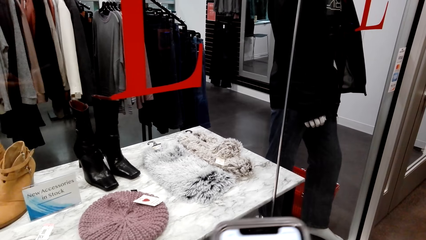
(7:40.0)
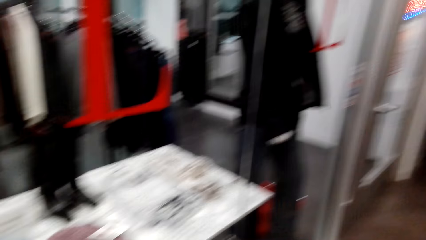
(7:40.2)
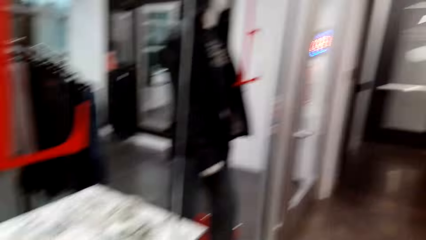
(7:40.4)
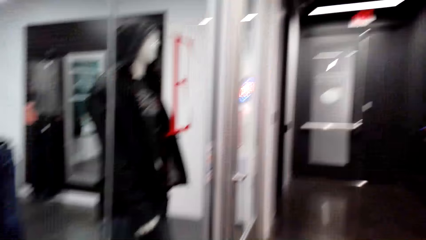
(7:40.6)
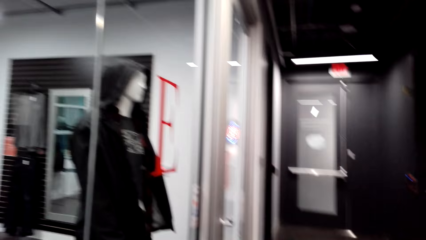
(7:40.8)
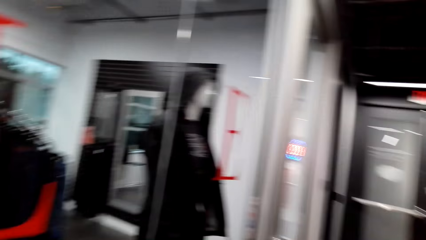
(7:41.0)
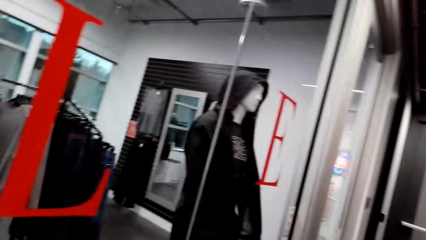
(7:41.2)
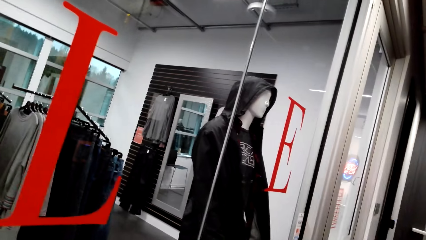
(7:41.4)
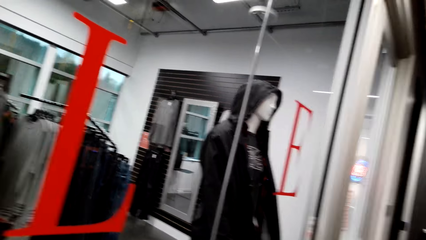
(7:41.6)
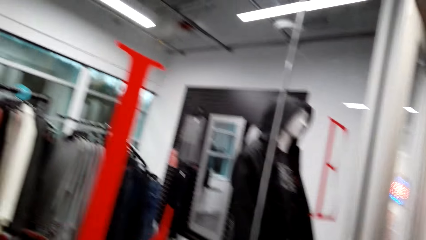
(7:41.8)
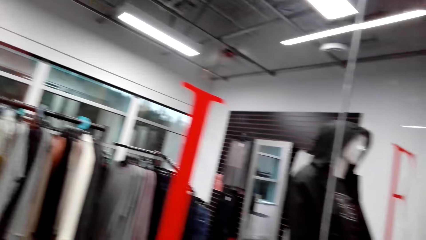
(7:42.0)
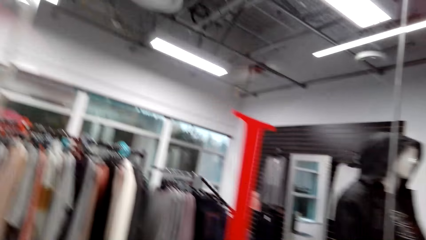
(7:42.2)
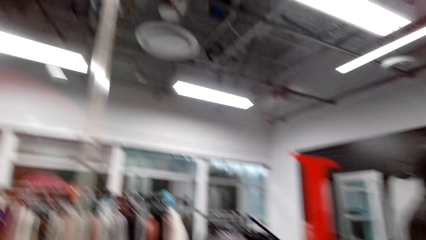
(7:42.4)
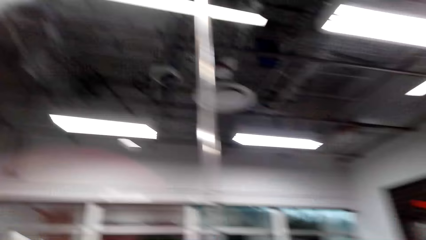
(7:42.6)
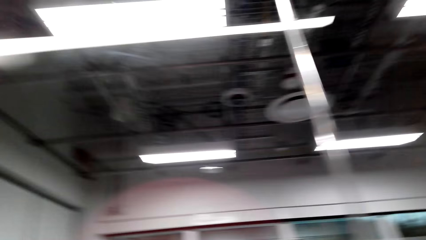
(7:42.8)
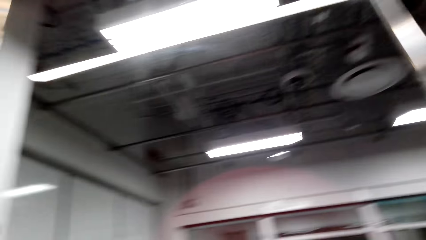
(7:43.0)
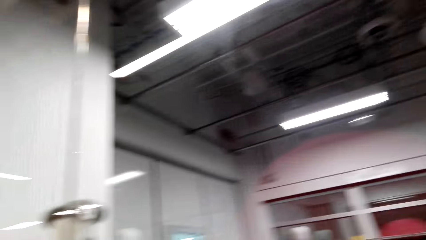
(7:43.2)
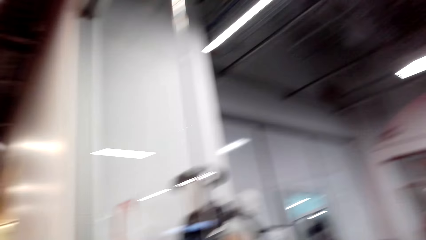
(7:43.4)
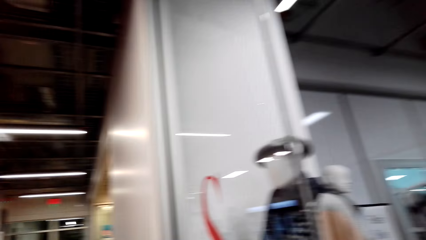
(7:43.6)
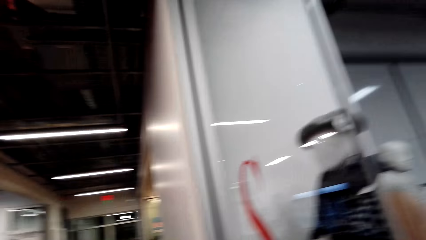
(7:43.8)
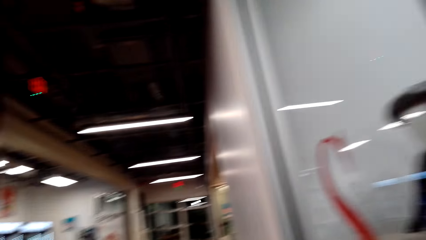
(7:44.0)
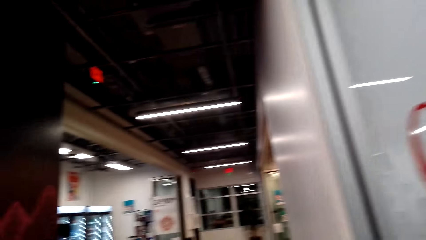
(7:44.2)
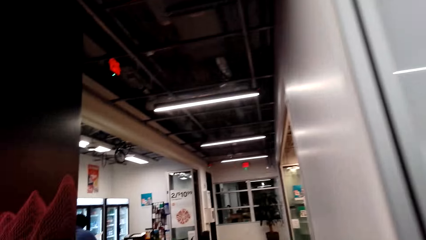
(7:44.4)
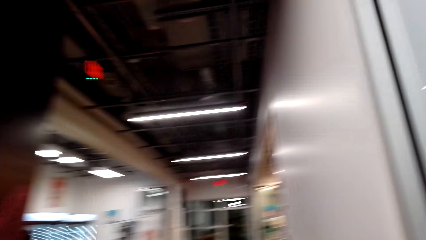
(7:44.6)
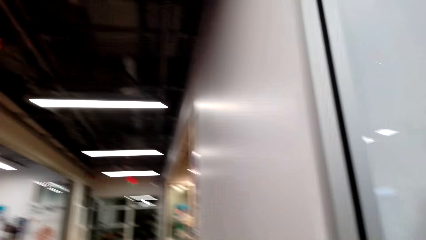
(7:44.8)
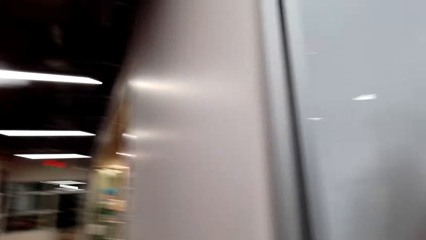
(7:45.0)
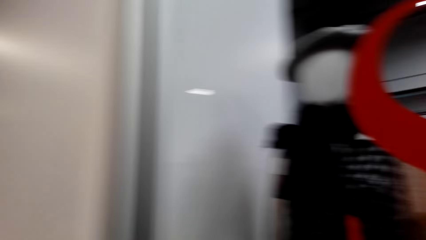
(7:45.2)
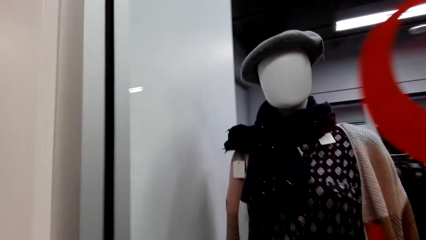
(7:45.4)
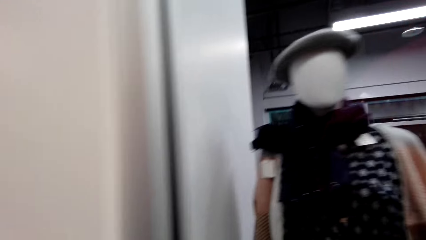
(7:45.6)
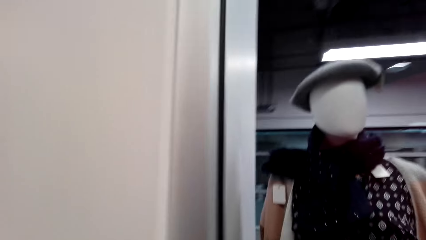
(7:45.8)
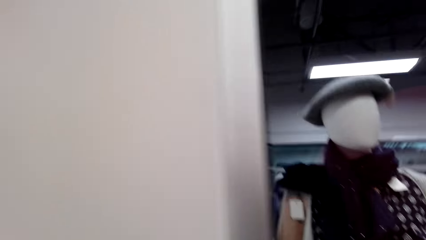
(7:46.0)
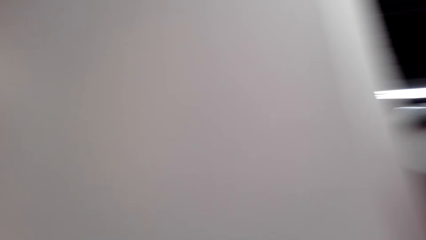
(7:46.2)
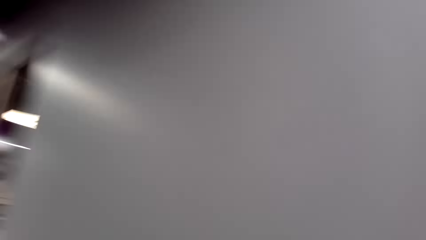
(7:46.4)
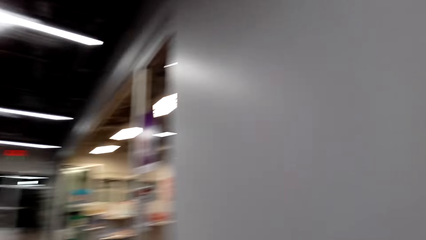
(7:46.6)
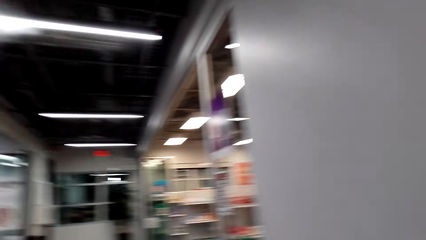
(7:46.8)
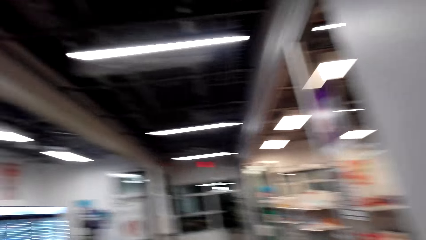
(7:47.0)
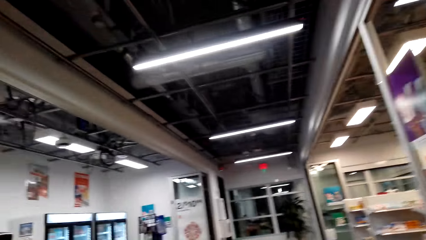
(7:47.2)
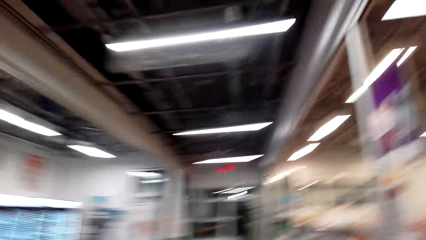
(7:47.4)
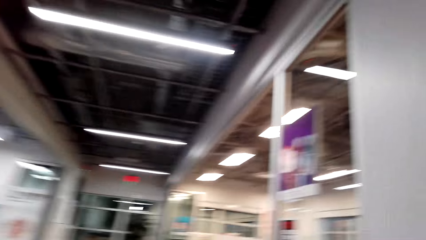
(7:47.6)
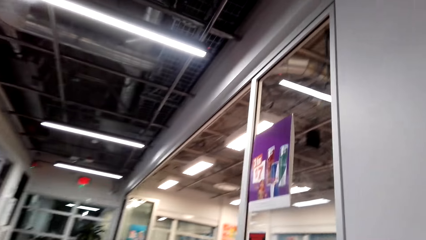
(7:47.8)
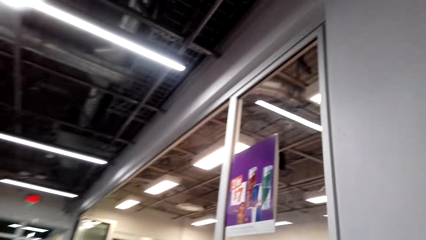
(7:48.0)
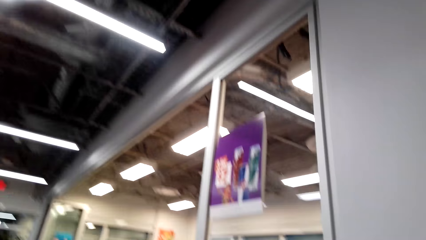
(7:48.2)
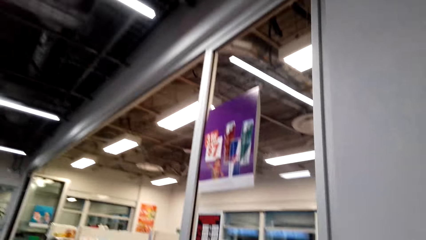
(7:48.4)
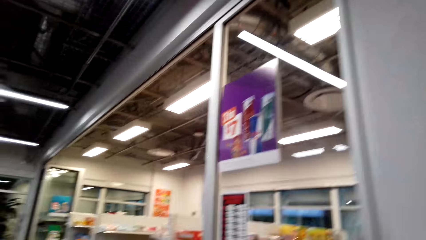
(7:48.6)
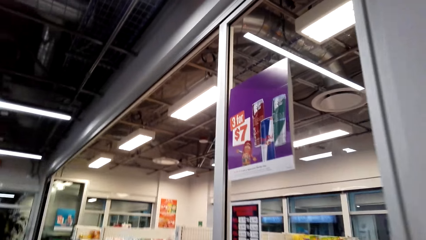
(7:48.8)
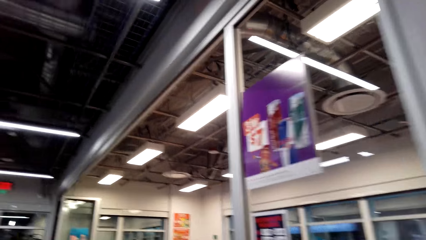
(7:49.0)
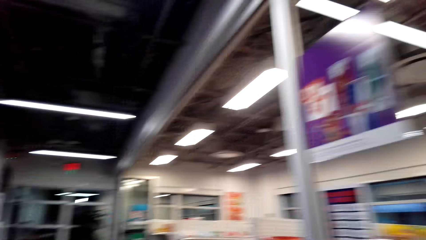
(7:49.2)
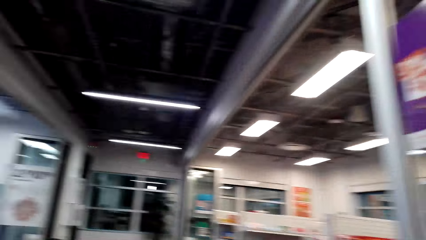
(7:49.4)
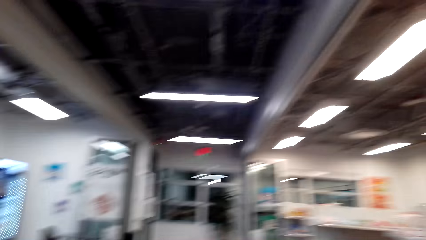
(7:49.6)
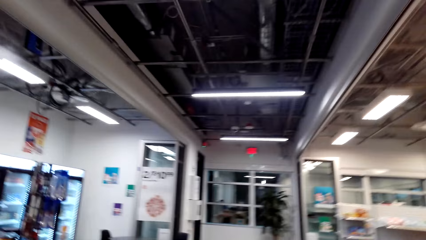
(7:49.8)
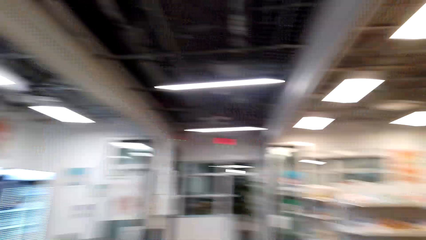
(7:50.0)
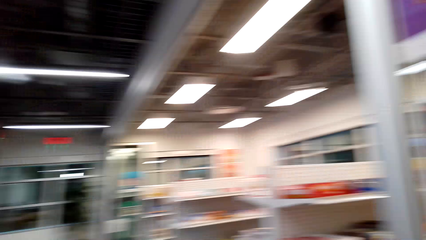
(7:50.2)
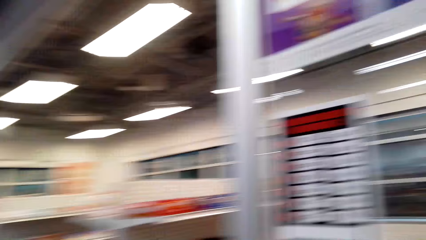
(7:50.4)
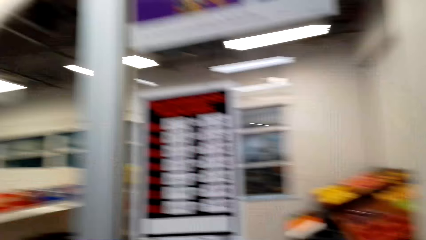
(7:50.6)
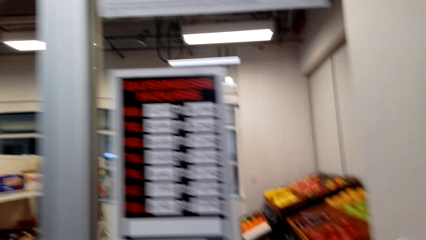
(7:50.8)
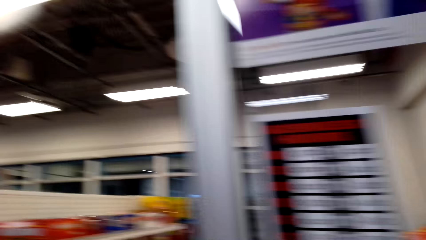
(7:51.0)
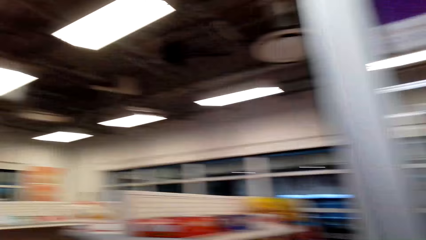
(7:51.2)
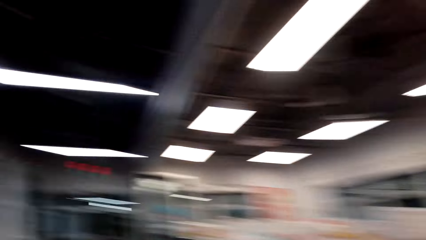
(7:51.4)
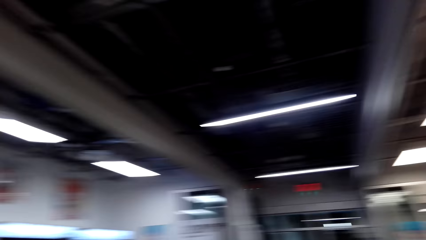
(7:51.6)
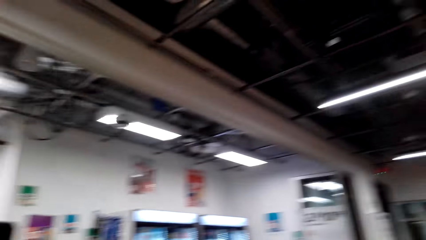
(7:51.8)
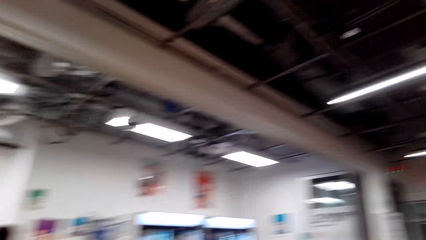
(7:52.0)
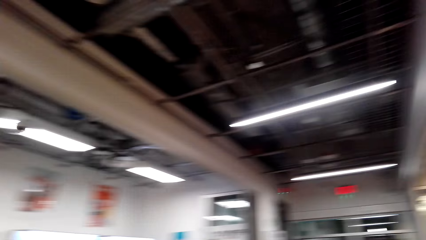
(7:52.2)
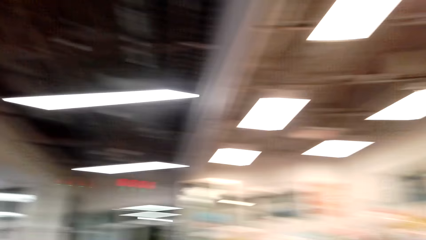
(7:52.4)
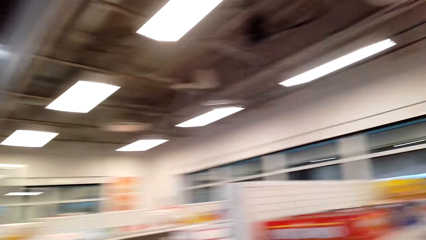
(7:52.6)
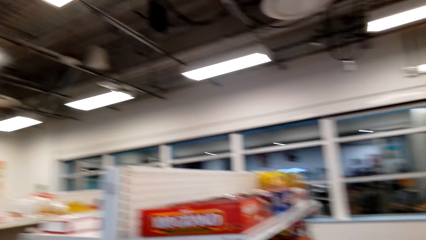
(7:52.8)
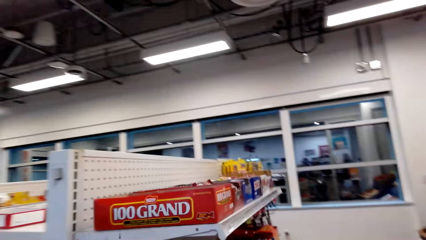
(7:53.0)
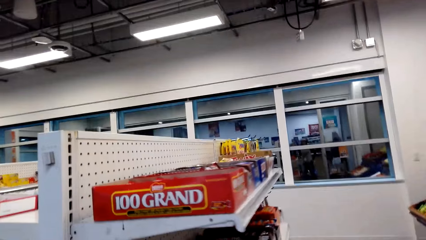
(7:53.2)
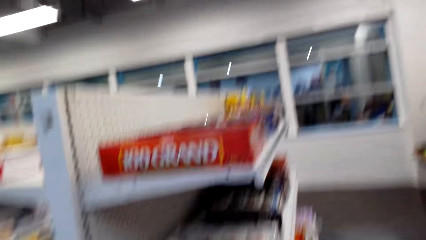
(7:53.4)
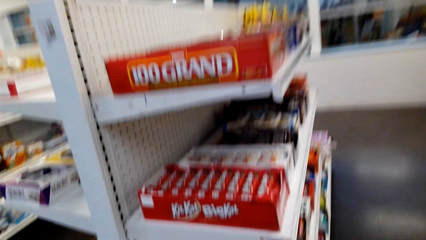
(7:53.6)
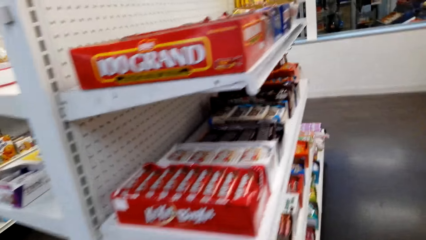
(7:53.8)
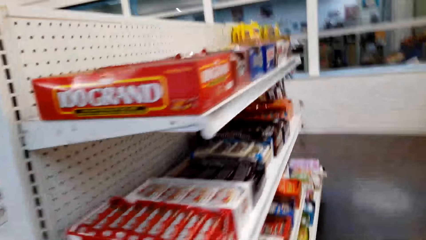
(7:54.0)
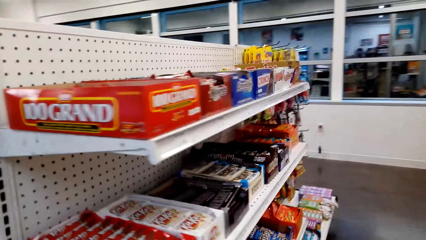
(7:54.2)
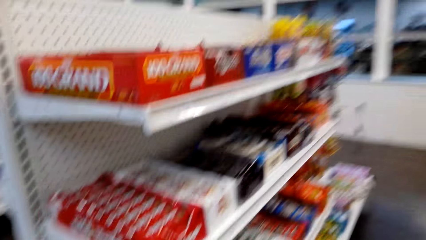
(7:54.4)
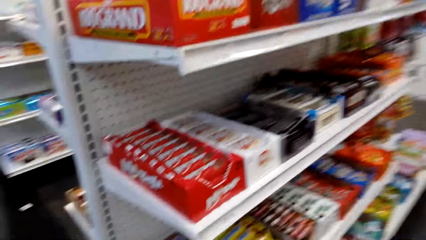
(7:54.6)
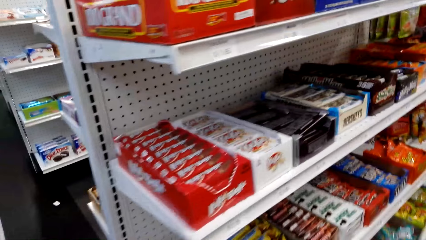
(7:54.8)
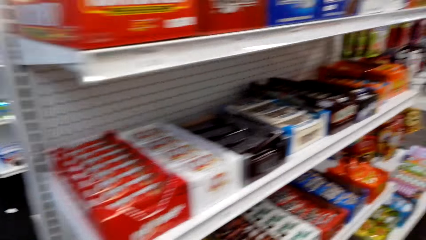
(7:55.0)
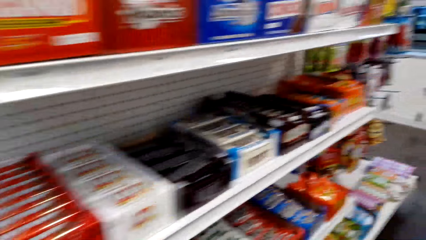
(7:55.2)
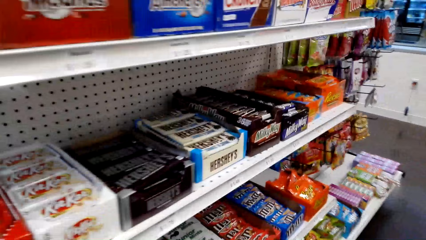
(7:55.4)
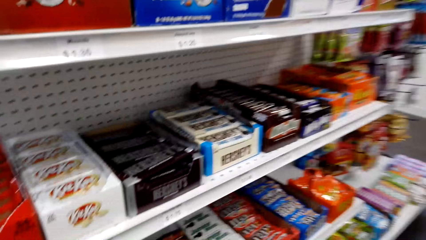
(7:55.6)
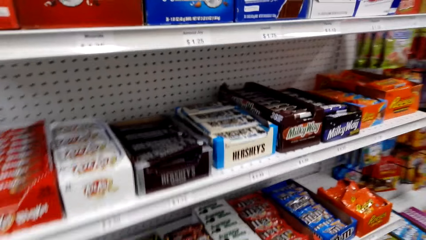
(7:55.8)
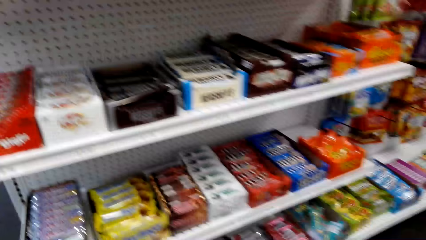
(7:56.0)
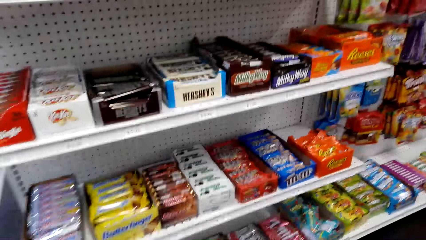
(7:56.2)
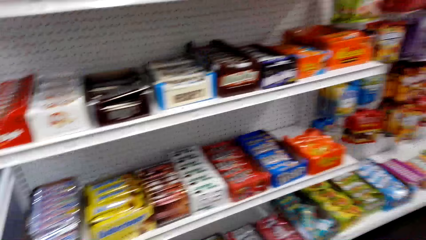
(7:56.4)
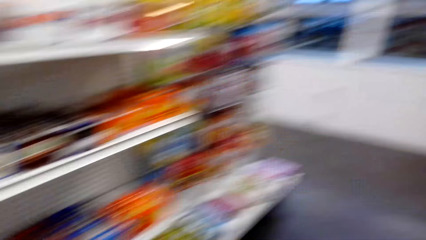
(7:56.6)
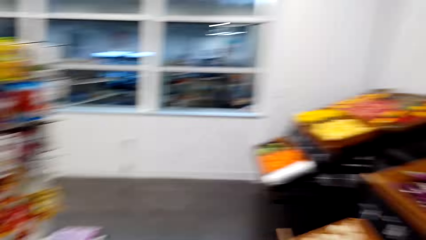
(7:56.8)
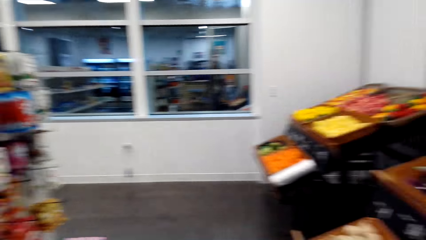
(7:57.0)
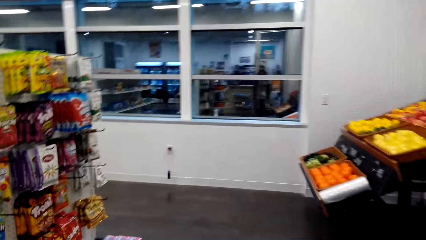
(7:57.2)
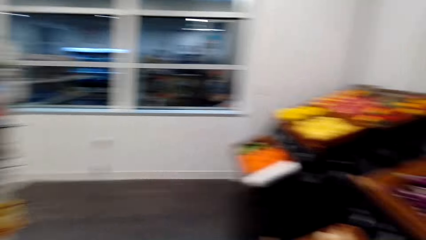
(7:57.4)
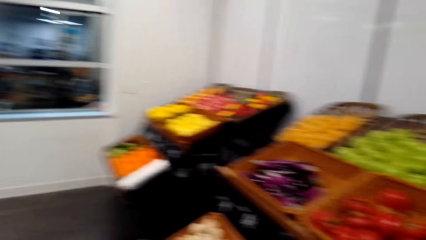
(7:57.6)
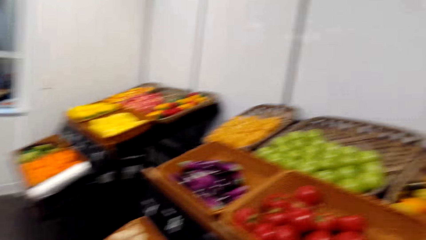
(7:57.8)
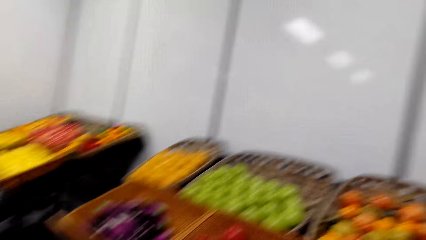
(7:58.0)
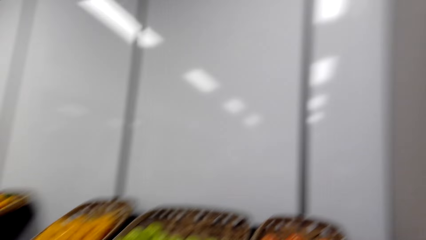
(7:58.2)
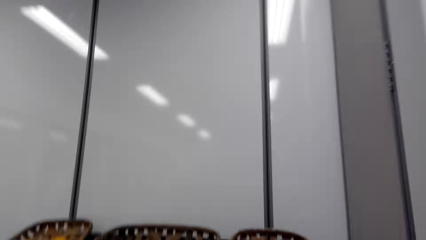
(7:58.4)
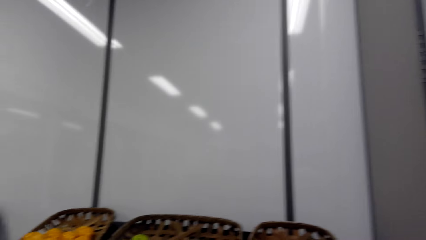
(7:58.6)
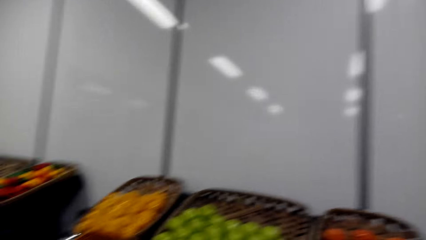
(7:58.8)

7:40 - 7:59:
The camera wearer looks around a supermarket. They walk around the supermarket. They look around the supermarket. They walk around the supermarket.
